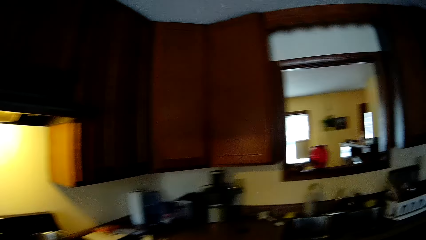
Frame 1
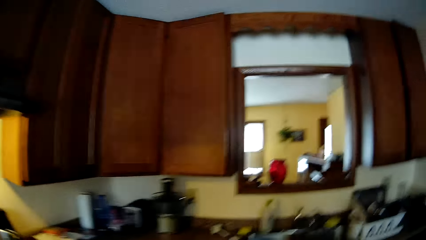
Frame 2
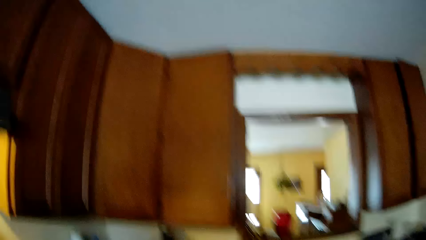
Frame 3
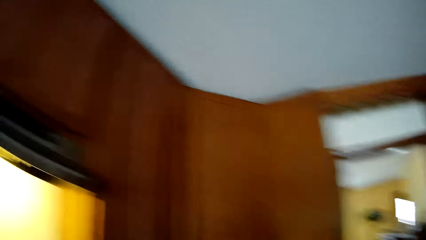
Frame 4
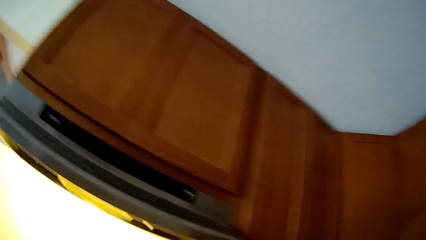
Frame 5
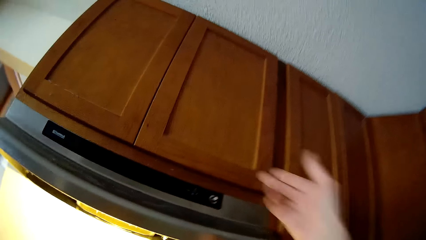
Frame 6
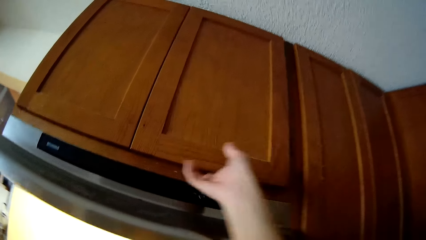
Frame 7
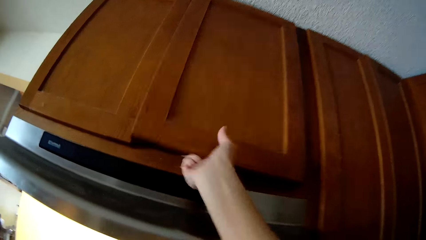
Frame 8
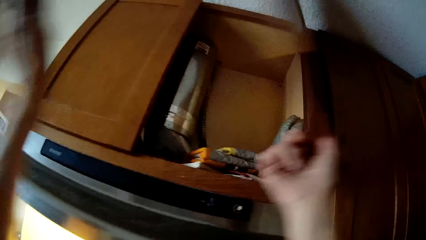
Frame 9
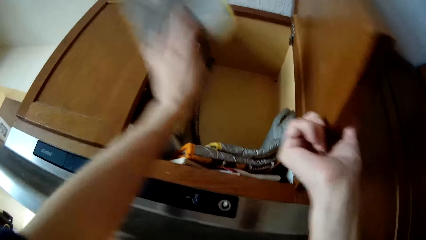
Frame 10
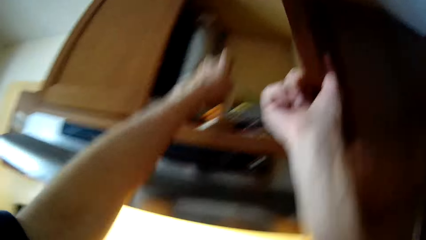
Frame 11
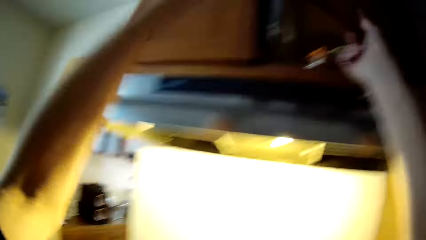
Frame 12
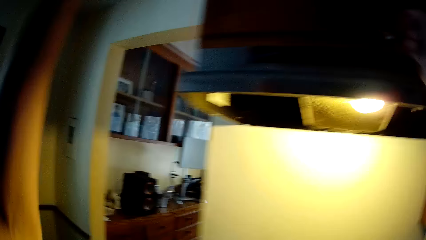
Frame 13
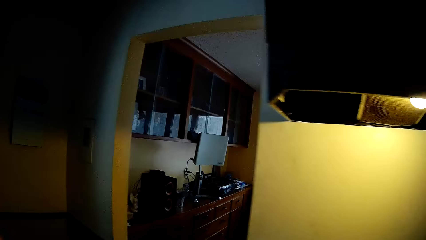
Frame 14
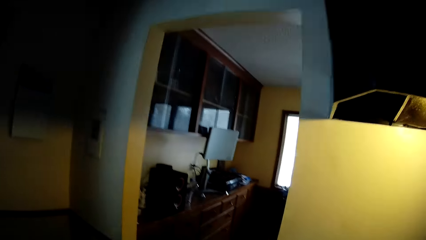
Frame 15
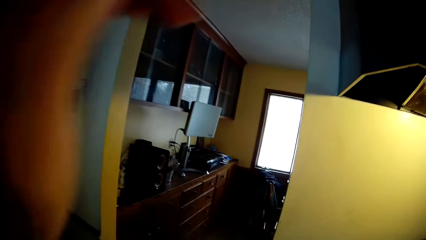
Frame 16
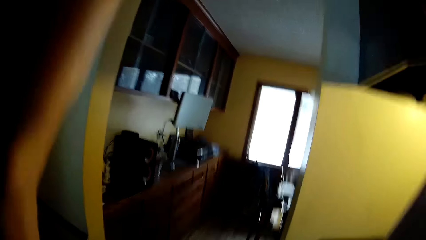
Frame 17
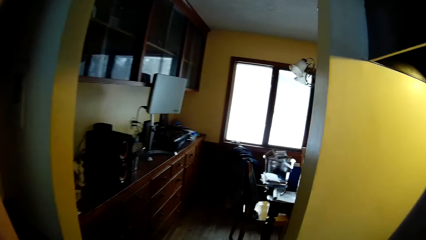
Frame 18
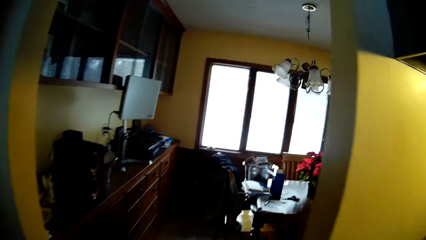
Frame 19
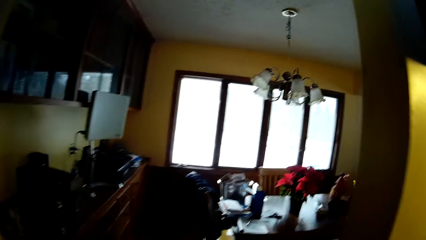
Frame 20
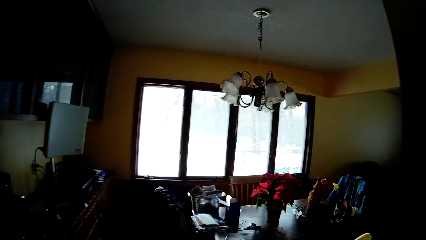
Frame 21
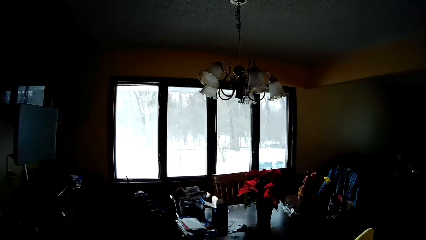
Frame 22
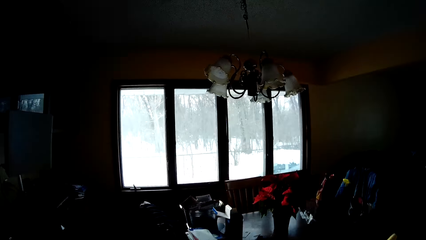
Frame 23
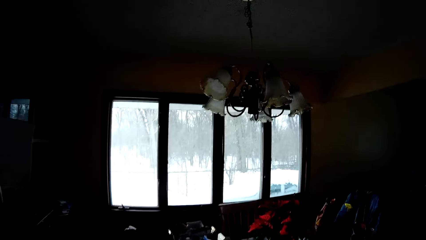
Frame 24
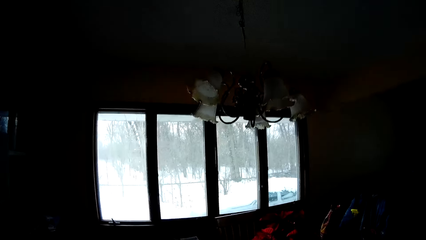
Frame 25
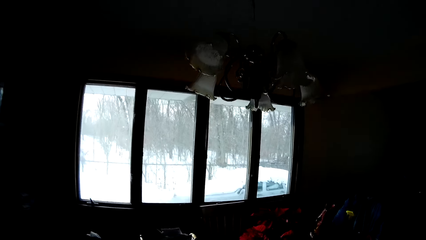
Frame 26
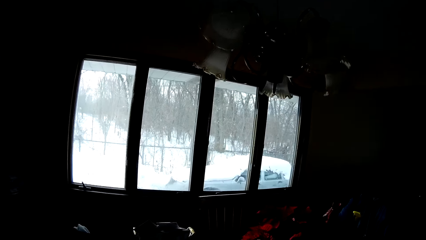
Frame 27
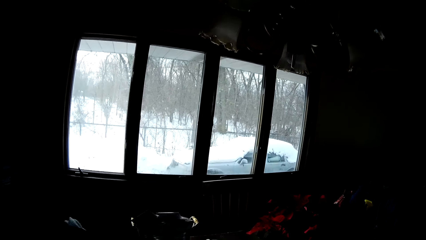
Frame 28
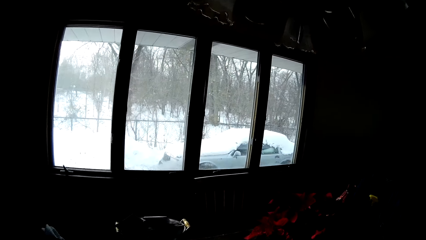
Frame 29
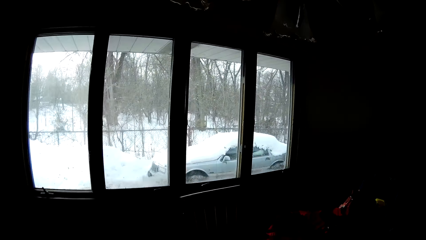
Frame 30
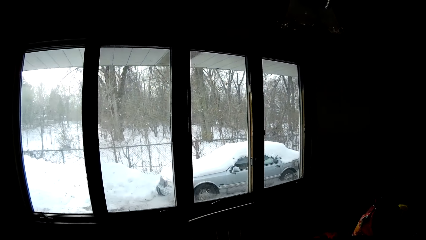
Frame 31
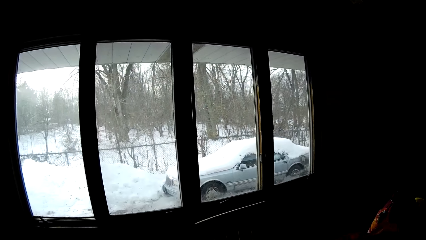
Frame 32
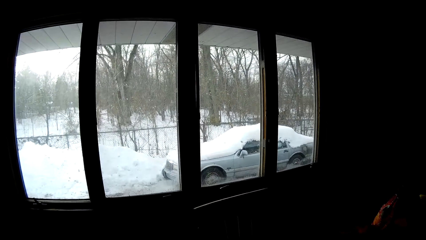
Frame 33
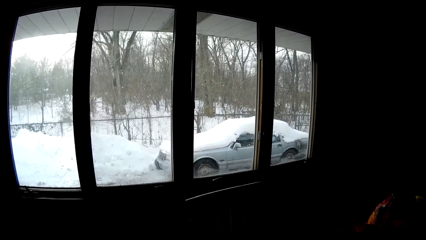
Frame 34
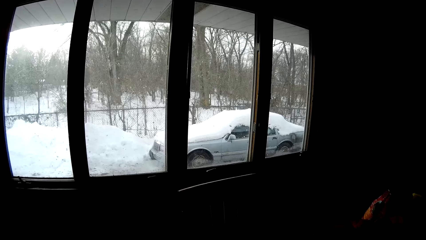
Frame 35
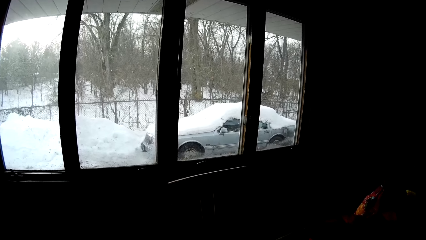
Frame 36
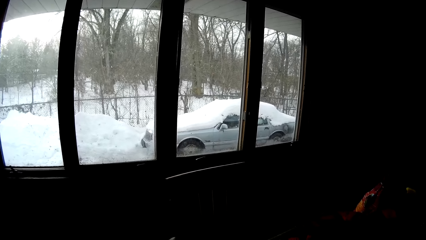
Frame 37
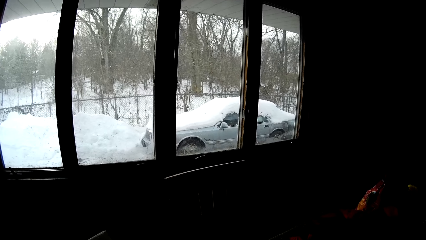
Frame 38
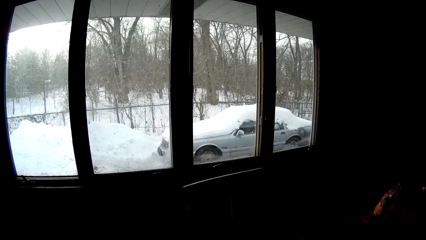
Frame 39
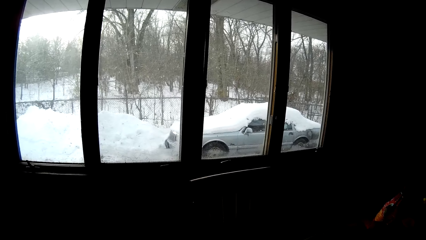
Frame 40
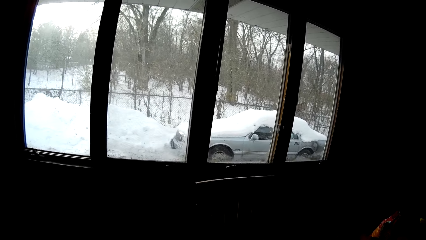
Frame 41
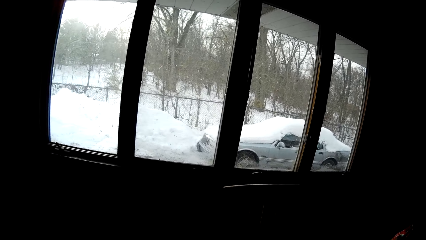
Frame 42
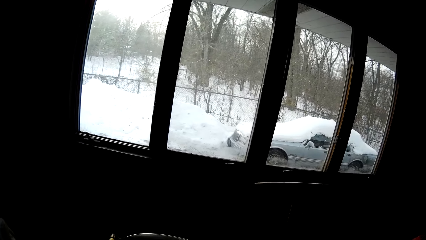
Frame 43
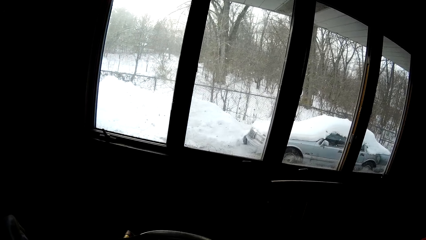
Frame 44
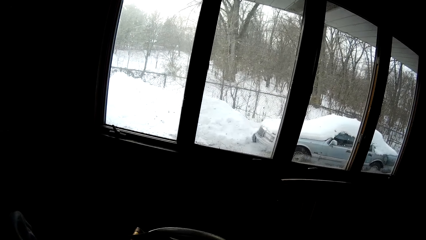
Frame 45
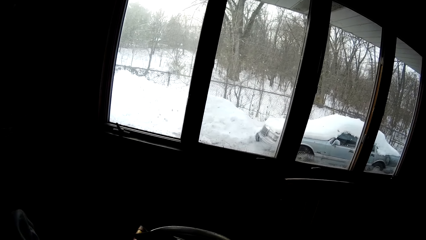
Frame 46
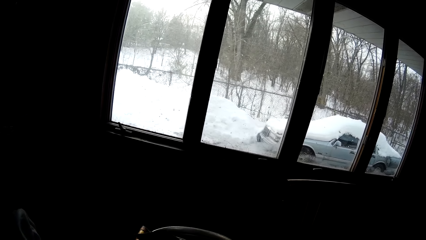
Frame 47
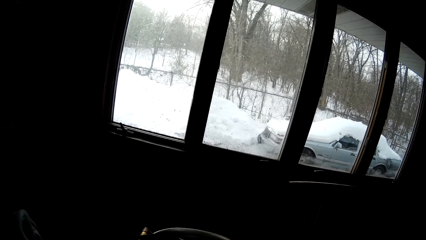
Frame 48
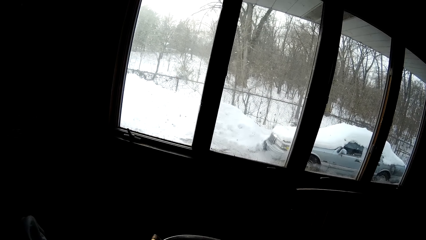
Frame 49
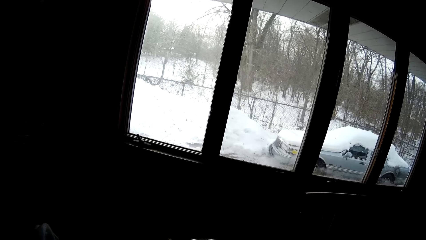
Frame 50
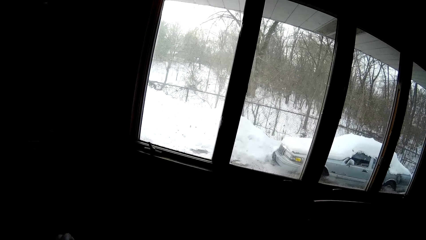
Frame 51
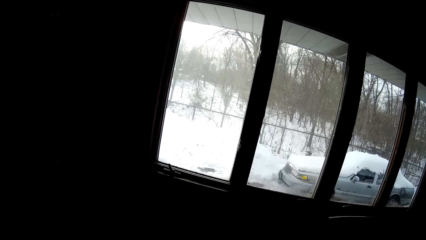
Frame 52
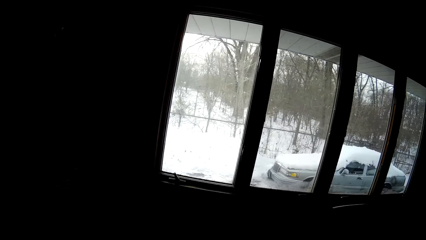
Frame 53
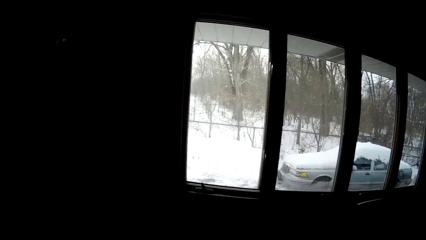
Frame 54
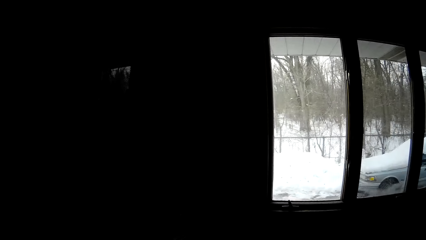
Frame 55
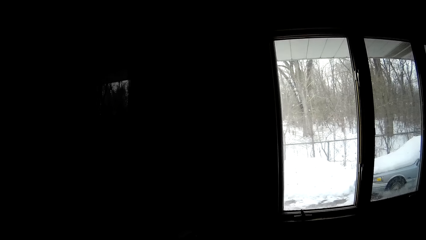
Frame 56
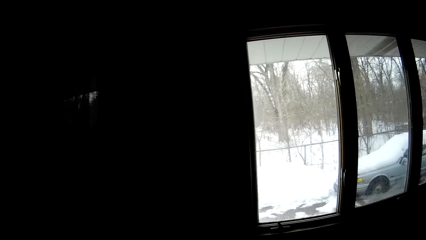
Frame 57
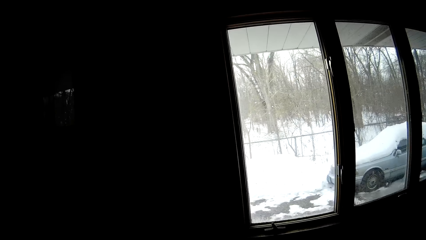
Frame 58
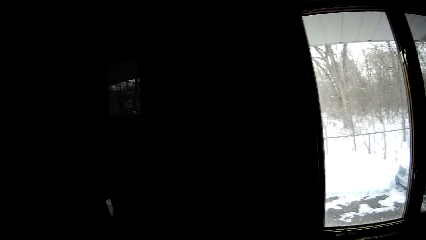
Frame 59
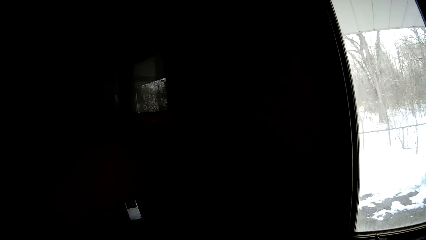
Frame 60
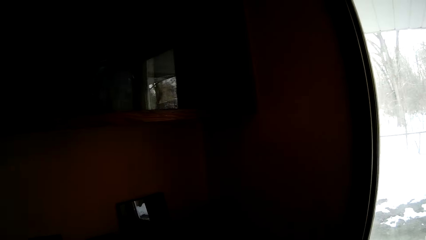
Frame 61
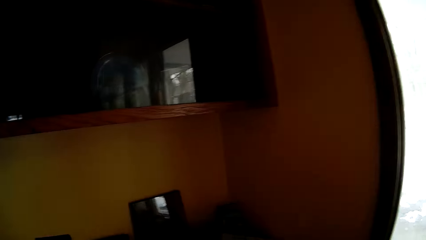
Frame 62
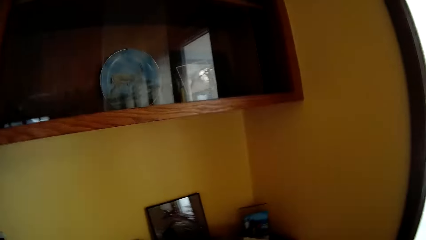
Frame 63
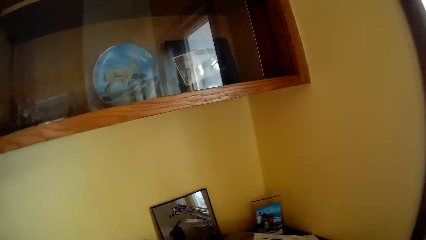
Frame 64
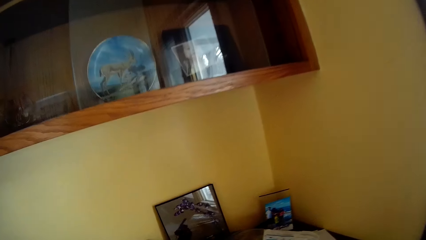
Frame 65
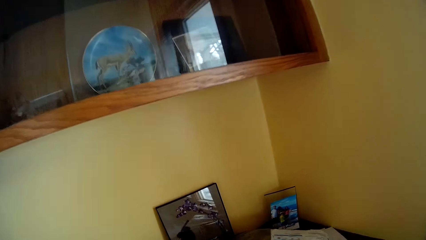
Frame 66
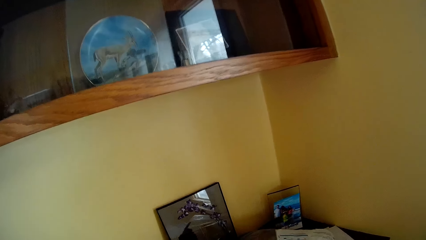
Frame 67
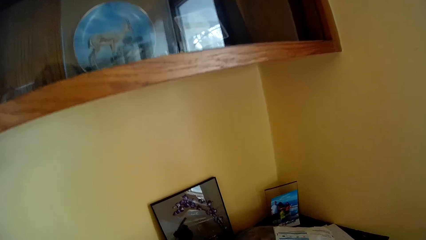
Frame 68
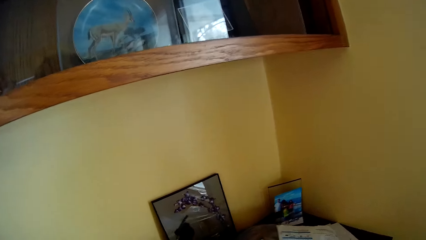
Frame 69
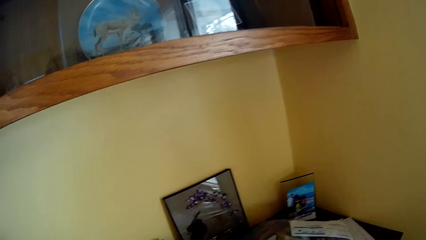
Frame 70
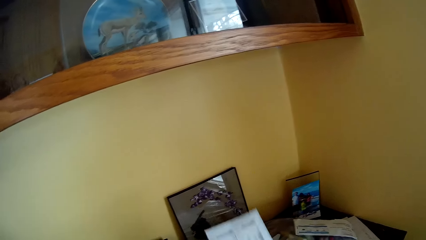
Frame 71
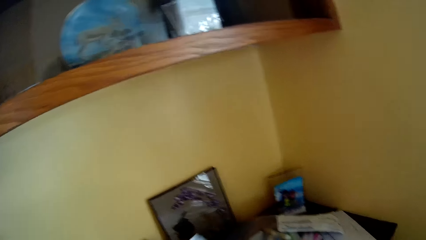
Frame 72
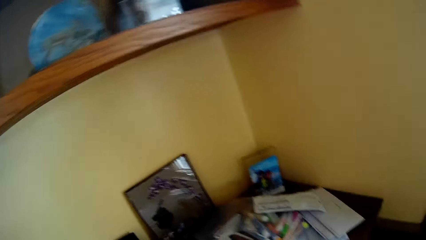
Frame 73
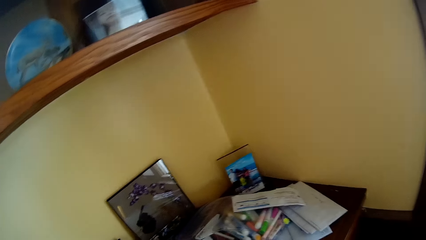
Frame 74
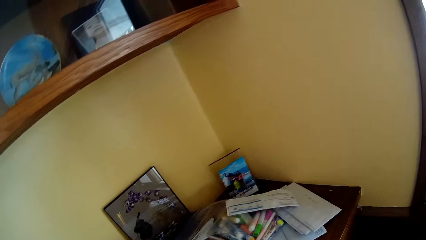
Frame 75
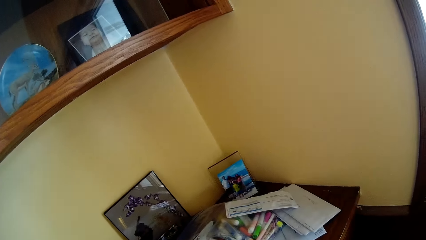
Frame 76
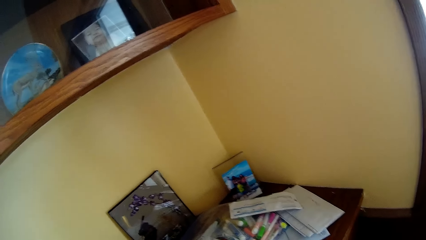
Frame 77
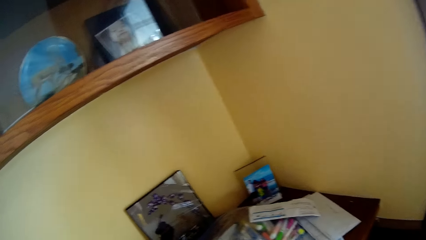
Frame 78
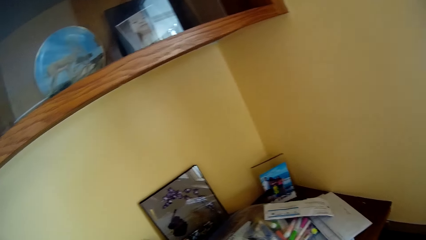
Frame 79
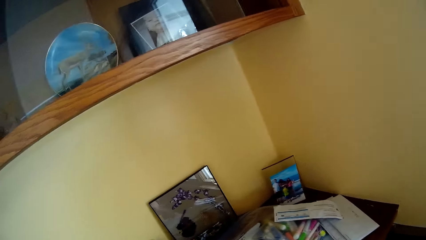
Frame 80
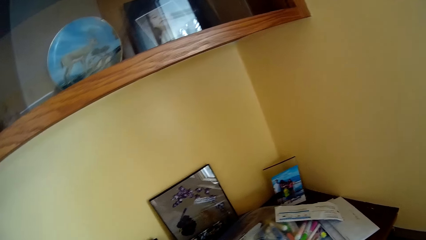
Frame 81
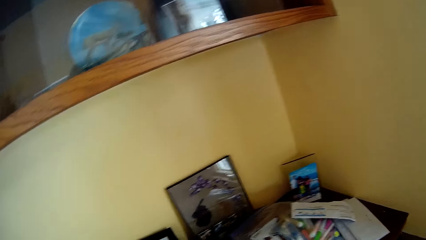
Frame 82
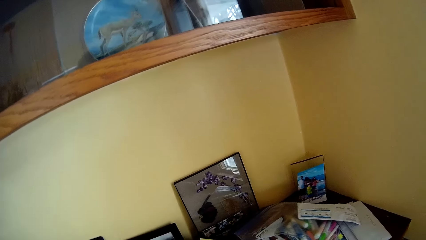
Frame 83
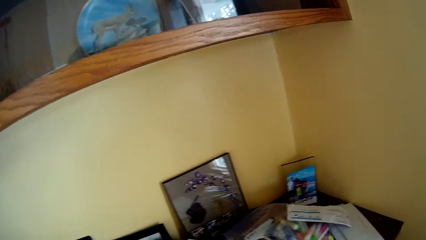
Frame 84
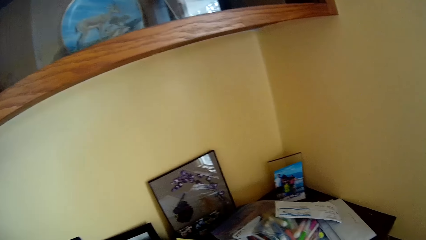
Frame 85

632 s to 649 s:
The camera wearer opens the cupboard with his right hand. He throws a napkin or kitchen towel into the cupboard with his left hand. He closes the cupboard with his right hand. He walks out of the kitchen into the dining room. He moves around the window. He looks around the house. He picks up a paper from the dining table with his right hand.
